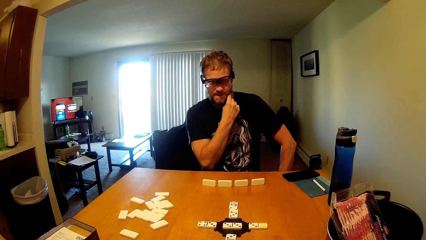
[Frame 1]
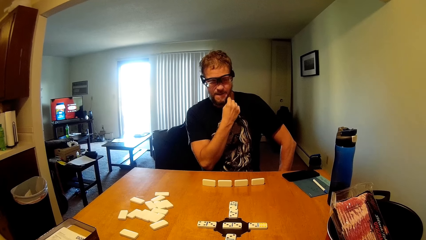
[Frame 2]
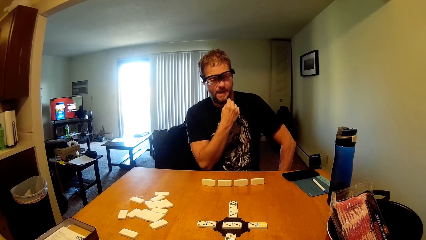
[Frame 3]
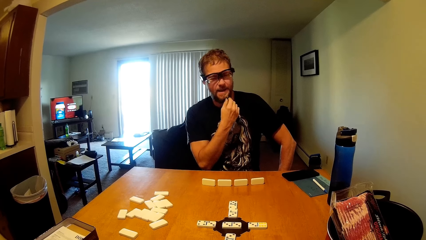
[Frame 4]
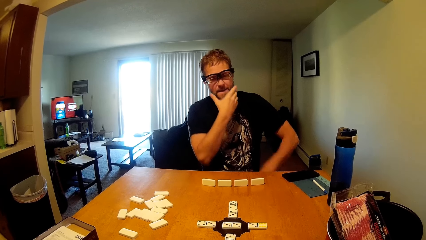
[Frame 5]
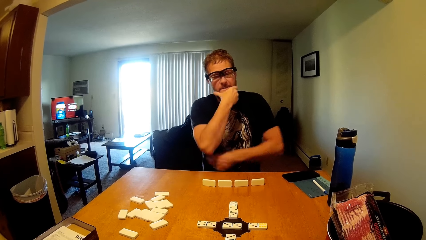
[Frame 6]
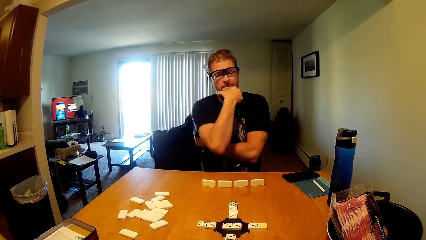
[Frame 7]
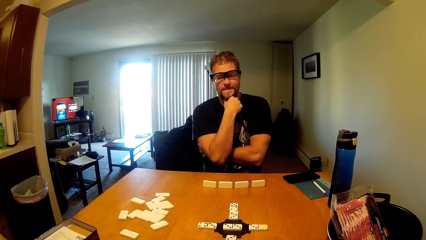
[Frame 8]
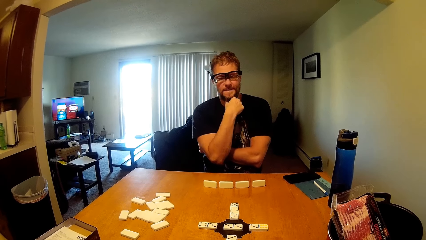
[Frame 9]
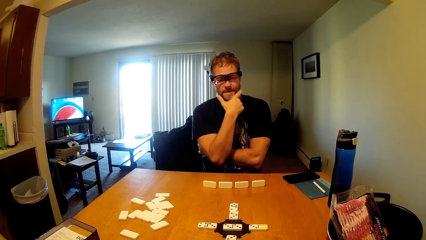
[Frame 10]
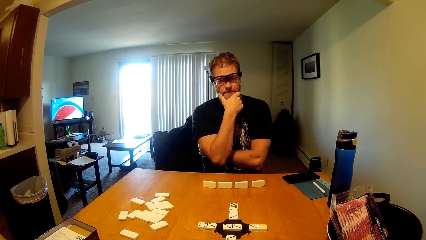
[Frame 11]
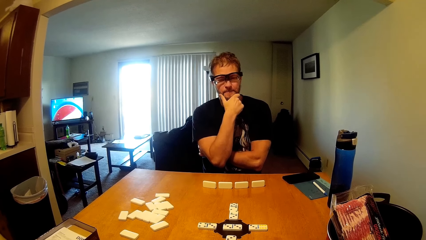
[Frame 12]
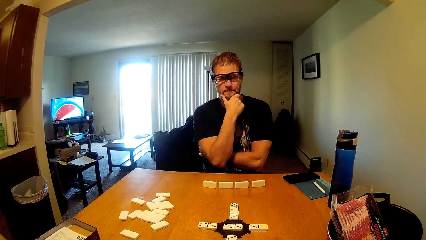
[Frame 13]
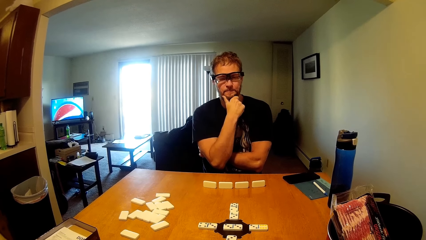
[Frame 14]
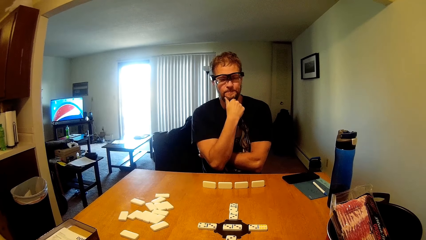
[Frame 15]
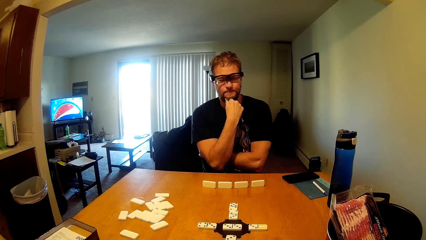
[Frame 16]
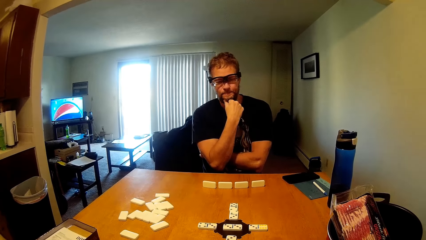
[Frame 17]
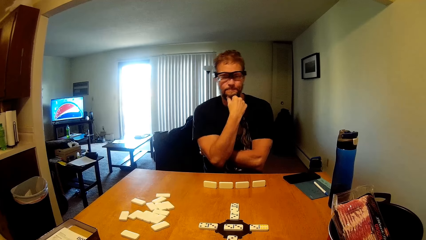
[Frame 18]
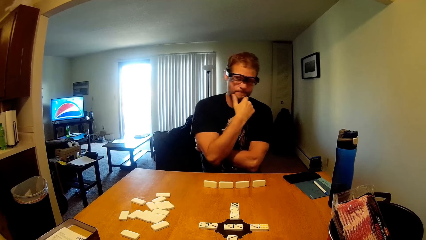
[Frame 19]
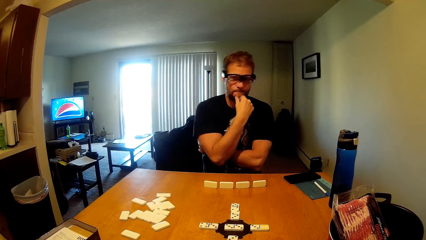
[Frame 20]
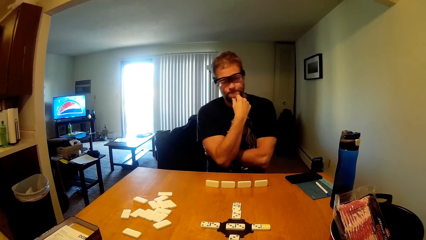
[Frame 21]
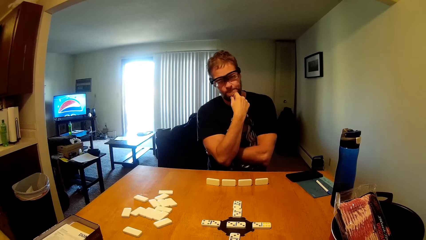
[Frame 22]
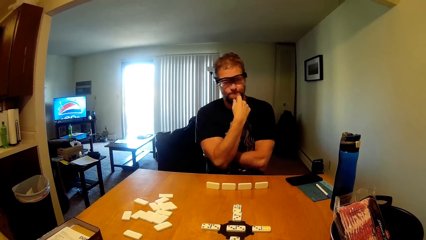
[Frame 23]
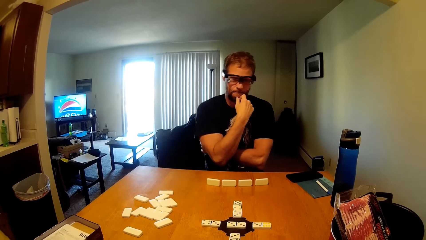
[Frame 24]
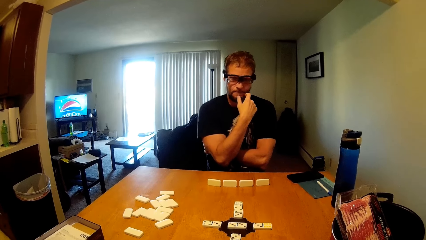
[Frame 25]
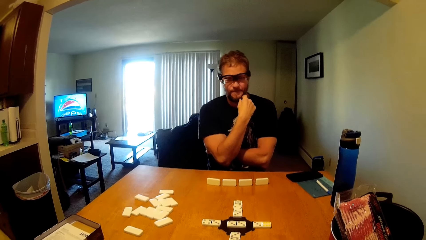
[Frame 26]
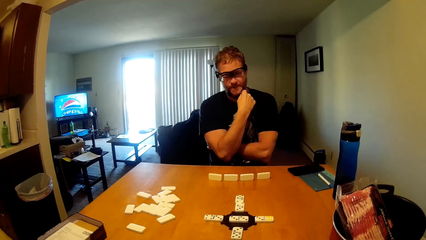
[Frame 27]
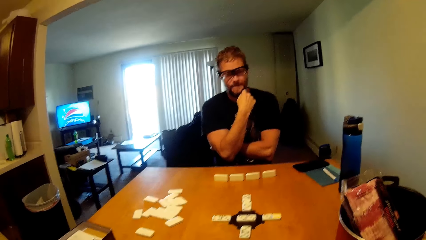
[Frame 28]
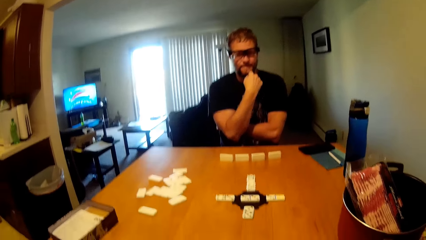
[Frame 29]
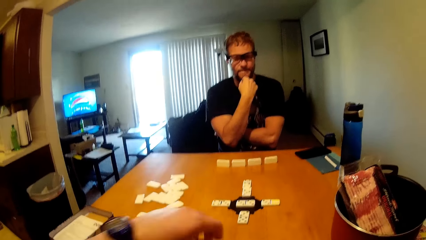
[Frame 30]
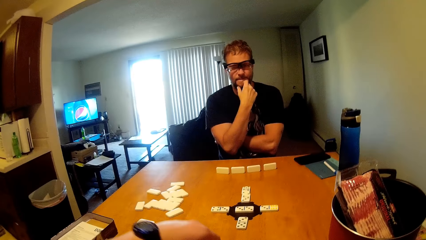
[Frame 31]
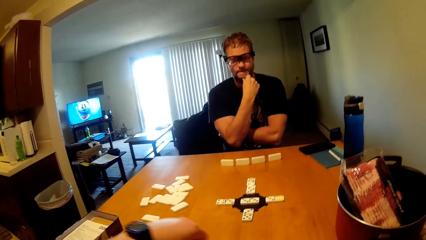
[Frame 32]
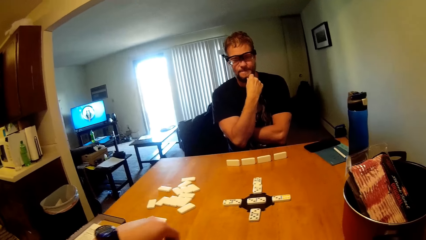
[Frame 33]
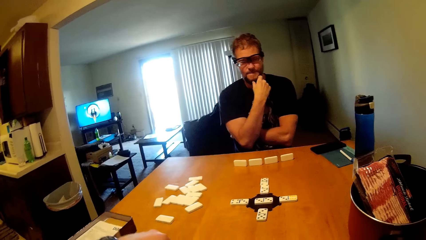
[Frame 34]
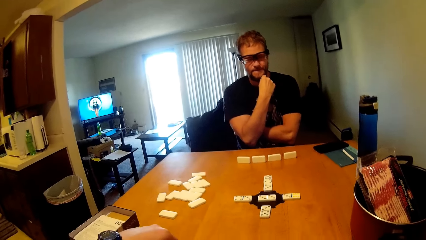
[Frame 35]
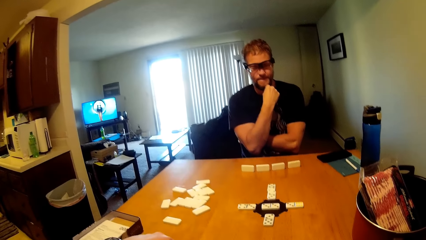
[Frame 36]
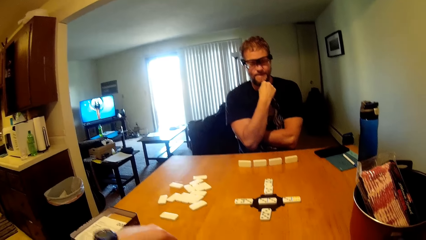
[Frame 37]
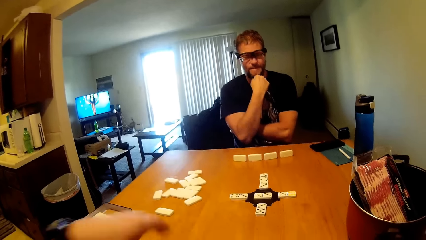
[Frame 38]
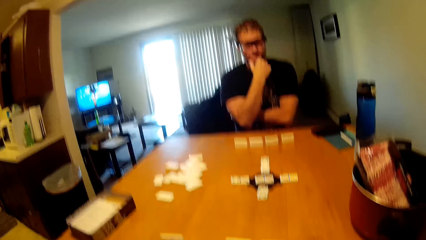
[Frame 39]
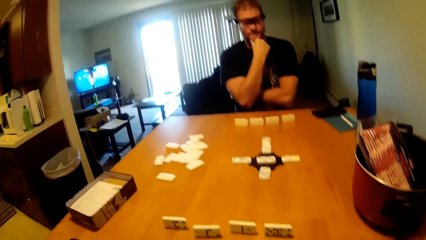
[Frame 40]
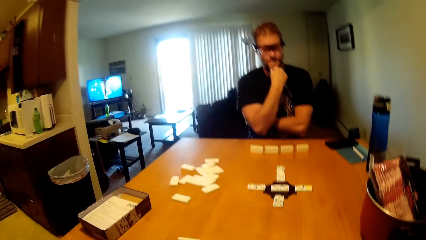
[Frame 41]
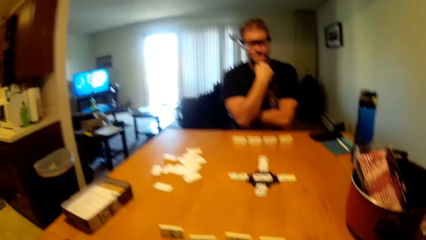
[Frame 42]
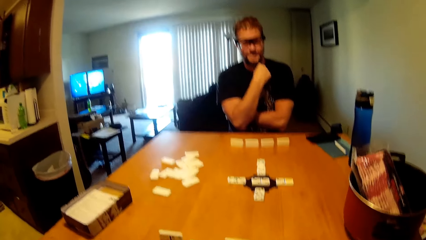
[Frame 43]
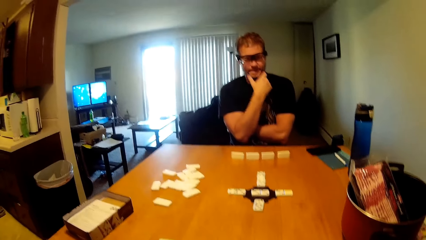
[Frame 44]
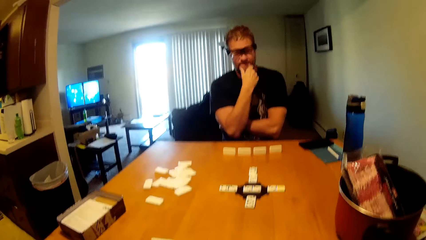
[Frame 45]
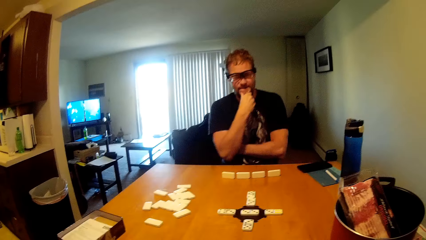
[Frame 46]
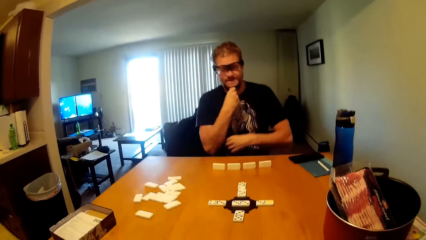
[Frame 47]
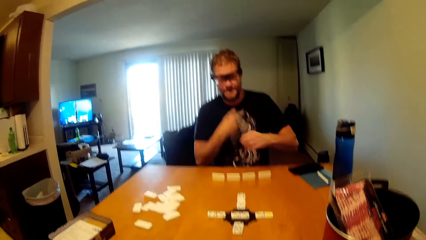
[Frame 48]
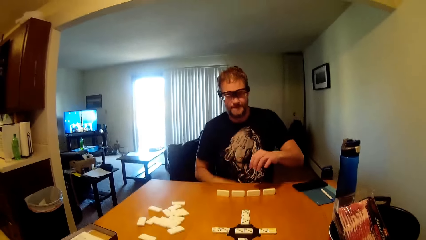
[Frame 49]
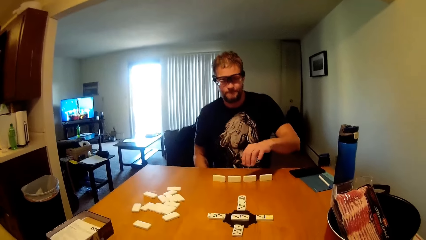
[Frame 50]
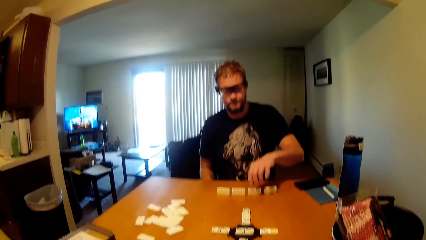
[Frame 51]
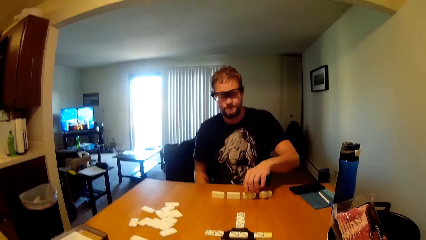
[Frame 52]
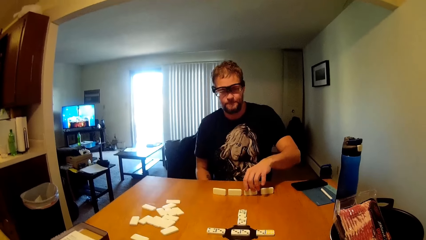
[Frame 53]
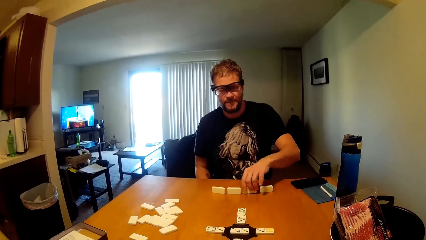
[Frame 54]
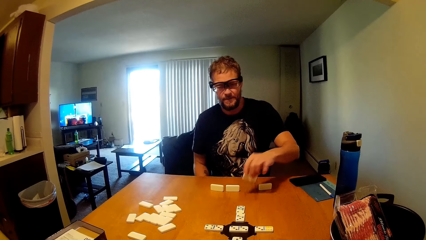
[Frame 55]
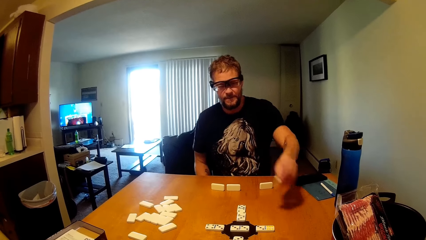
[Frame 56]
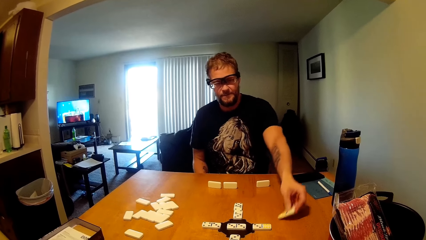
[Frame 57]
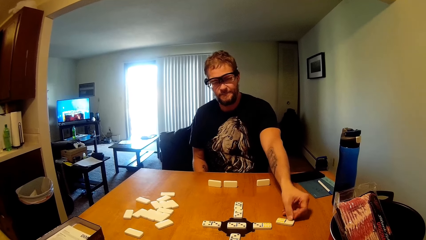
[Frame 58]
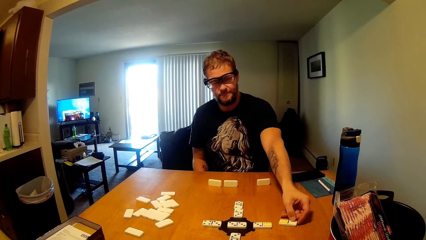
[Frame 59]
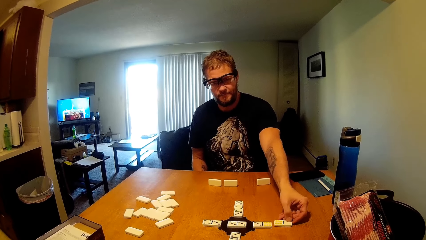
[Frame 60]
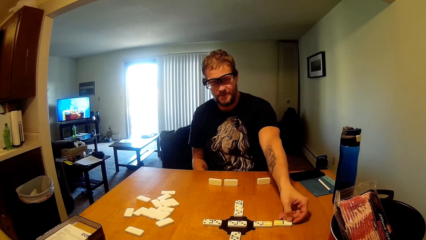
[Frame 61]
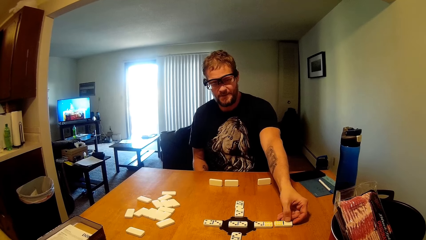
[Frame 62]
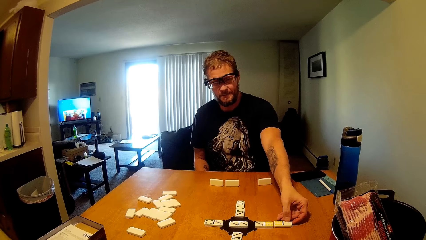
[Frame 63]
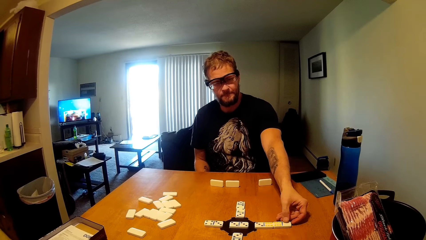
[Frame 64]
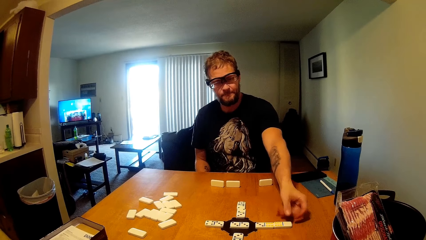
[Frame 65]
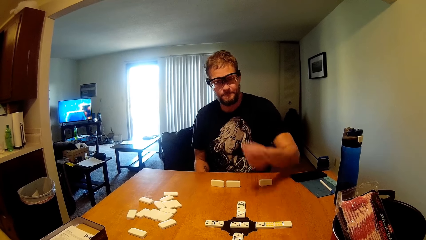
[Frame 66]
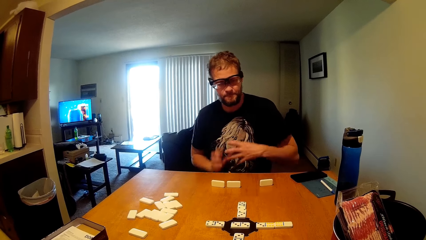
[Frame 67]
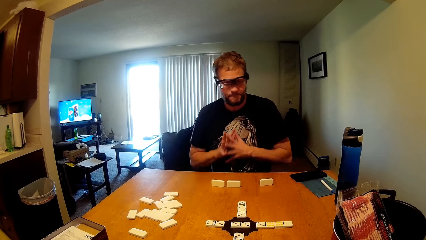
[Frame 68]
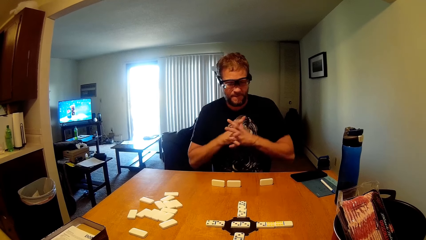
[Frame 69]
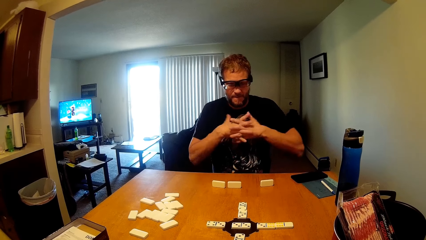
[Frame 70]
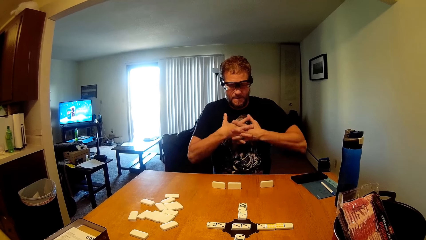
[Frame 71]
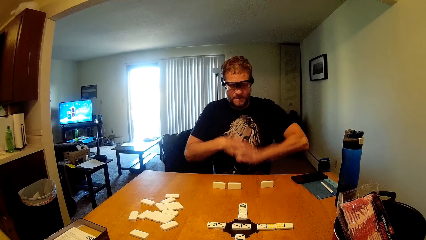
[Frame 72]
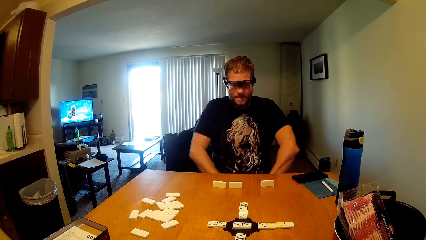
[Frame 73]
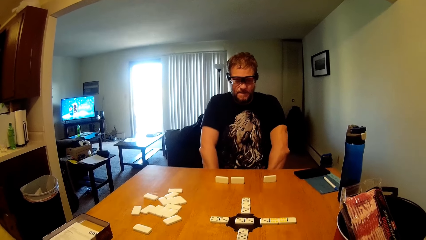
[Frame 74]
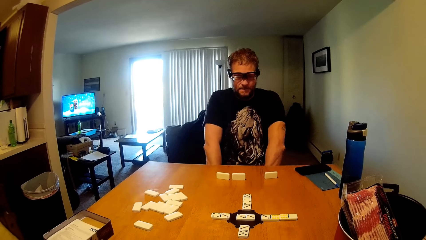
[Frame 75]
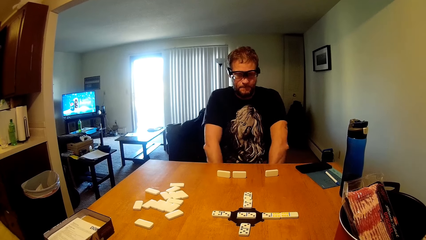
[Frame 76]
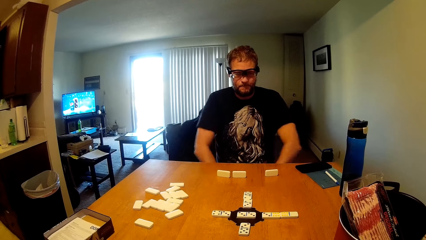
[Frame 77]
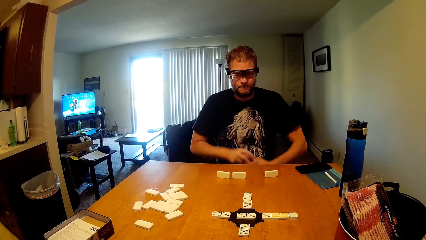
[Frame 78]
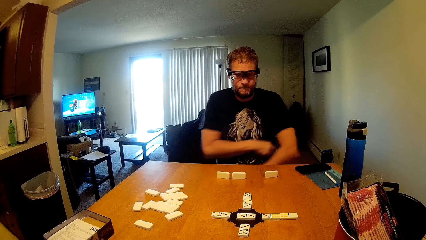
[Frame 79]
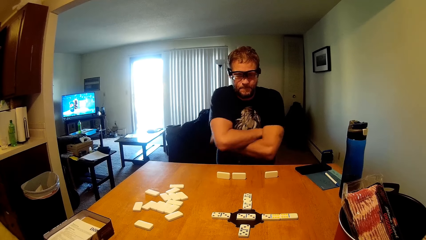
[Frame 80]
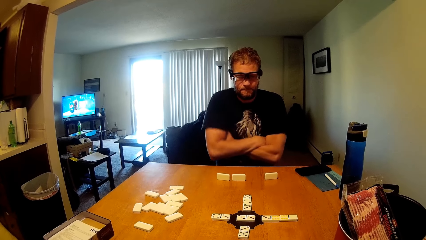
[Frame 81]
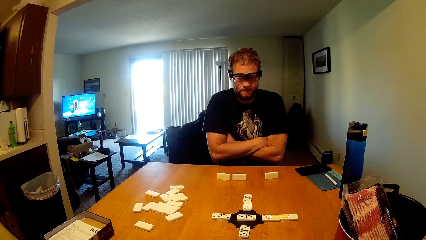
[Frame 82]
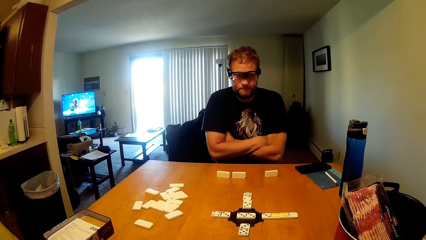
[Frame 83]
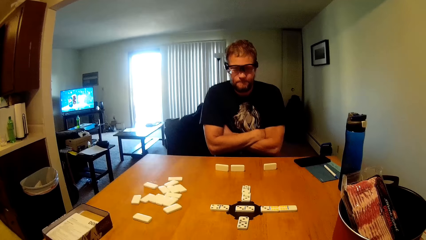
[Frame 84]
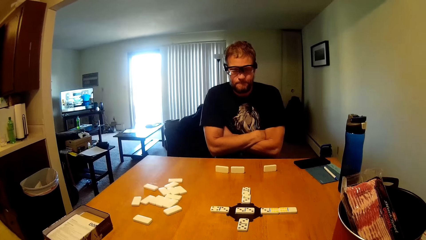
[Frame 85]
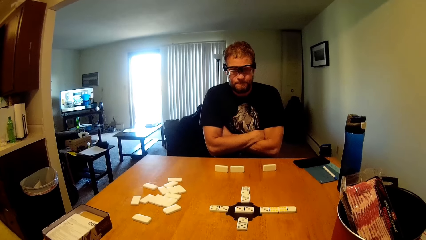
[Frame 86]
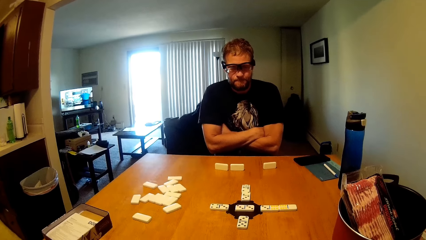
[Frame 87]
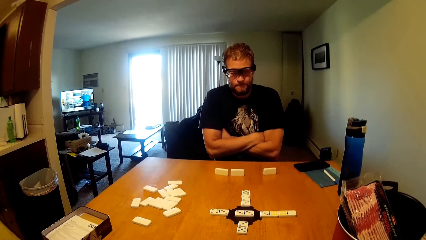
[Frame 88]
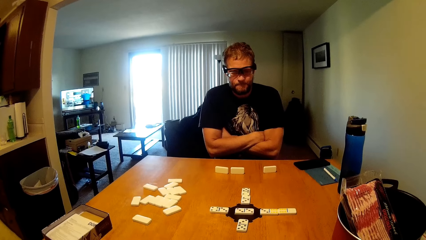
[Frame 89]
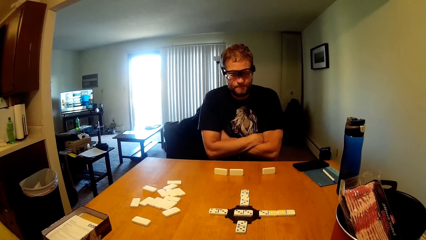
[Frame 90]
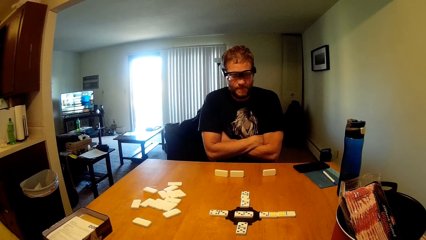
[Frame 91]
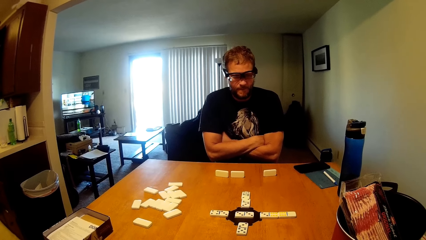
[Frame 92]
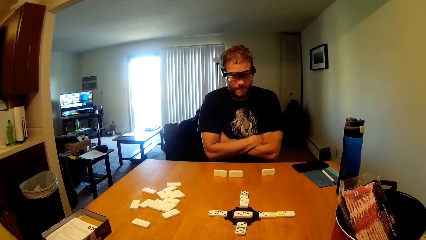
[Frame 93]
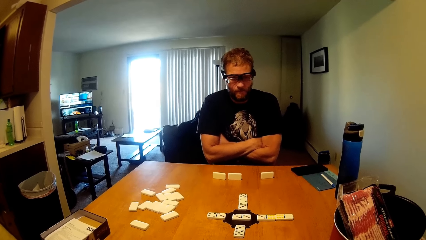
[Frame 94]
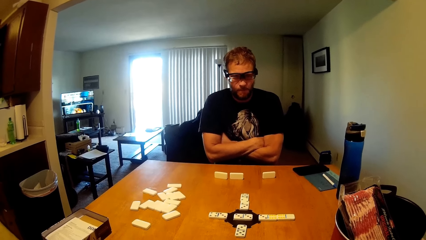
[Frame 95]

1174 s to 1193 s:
A man touches his face and sways his upper body. The camera wearer arranges his dominoes. The man picks up a dice. He displays a domino on the table. He puts down the dice. He clasps his fingers together and folds his arms.
